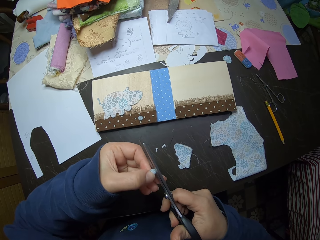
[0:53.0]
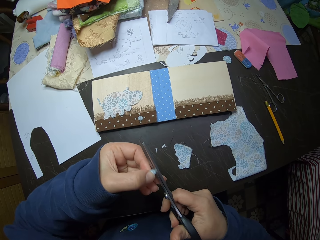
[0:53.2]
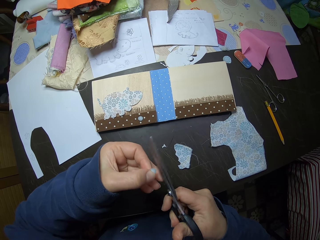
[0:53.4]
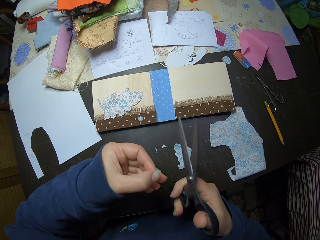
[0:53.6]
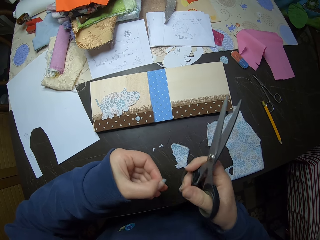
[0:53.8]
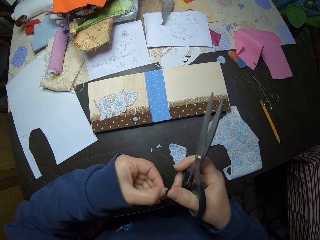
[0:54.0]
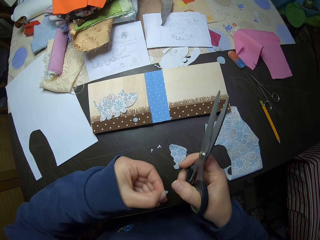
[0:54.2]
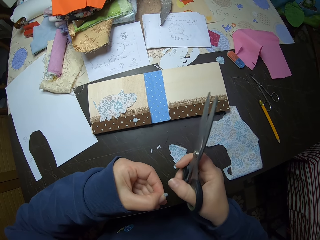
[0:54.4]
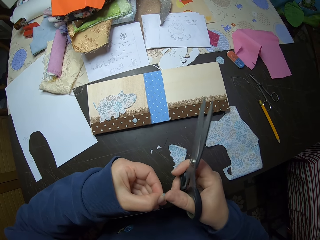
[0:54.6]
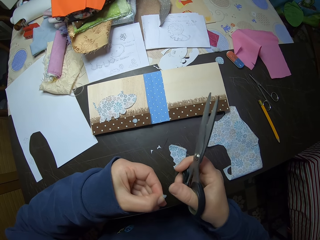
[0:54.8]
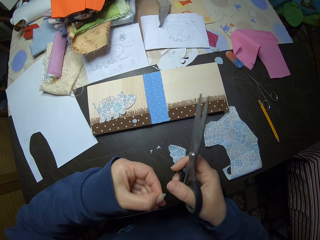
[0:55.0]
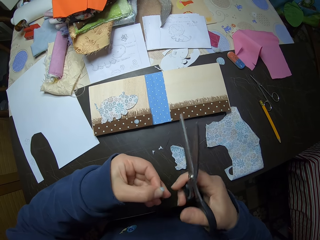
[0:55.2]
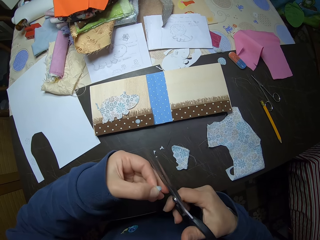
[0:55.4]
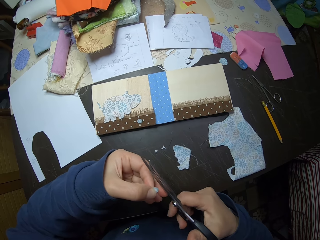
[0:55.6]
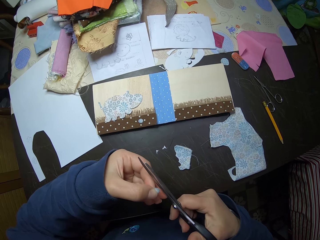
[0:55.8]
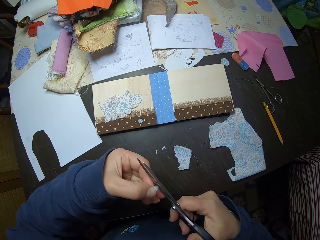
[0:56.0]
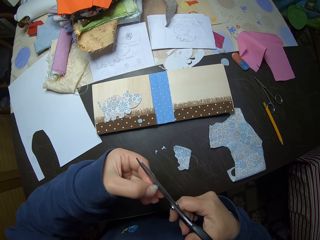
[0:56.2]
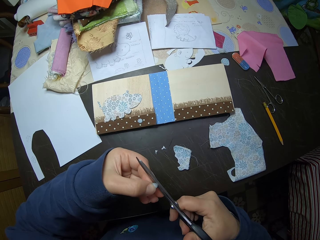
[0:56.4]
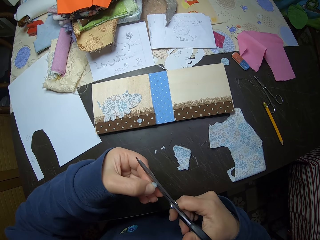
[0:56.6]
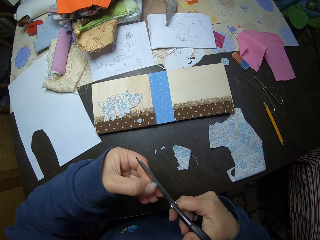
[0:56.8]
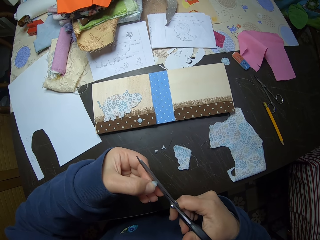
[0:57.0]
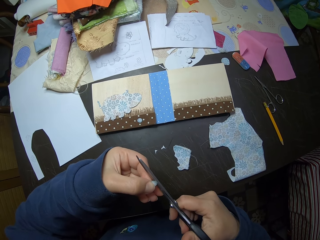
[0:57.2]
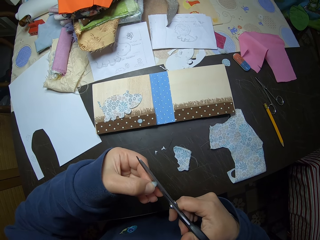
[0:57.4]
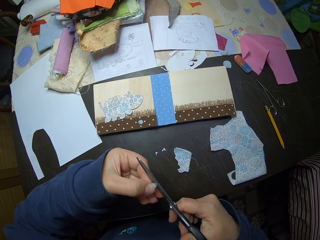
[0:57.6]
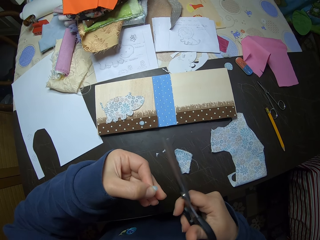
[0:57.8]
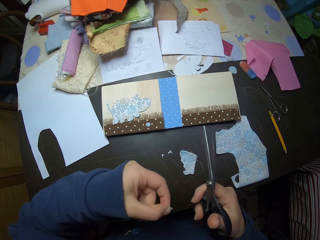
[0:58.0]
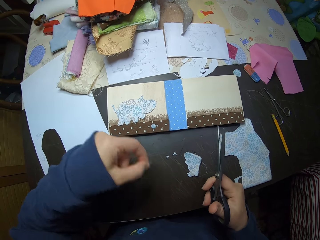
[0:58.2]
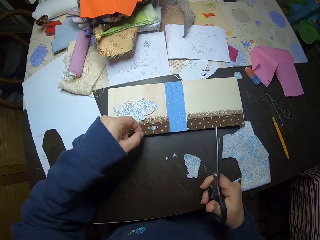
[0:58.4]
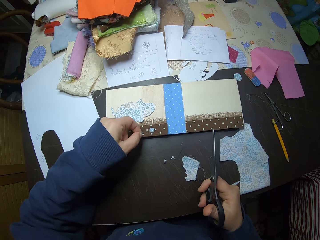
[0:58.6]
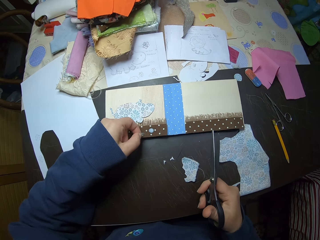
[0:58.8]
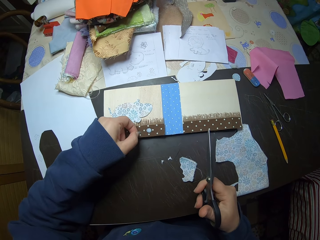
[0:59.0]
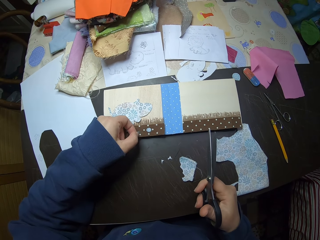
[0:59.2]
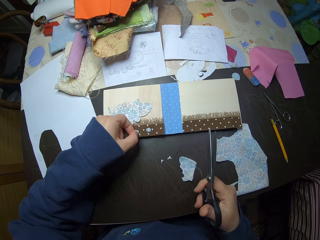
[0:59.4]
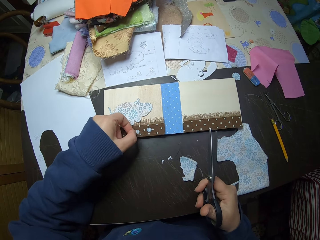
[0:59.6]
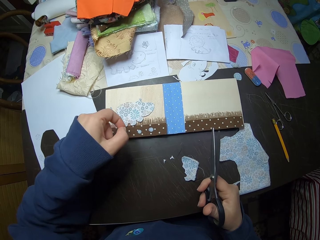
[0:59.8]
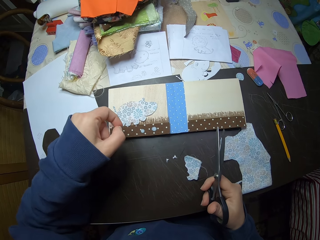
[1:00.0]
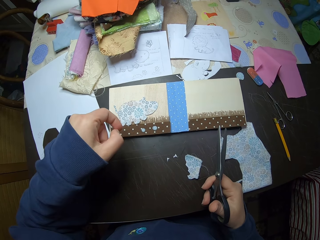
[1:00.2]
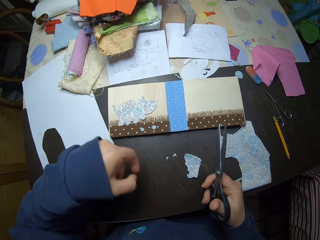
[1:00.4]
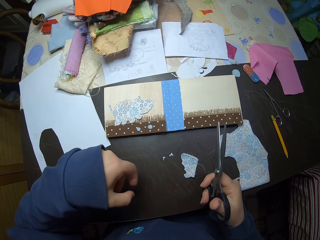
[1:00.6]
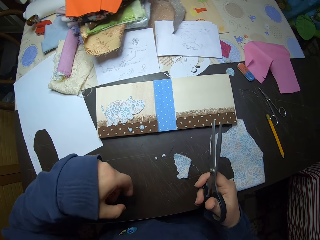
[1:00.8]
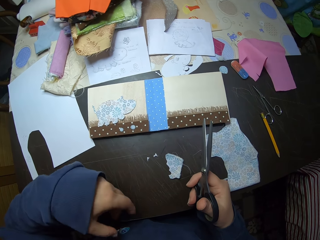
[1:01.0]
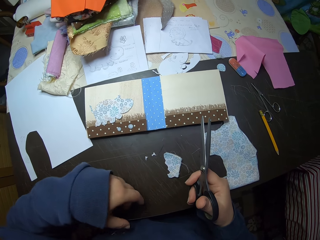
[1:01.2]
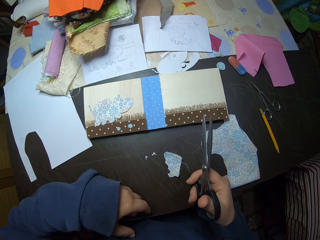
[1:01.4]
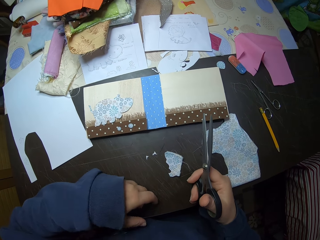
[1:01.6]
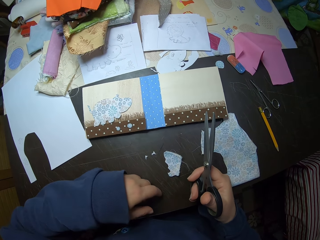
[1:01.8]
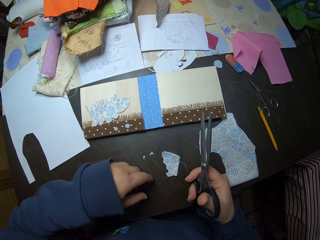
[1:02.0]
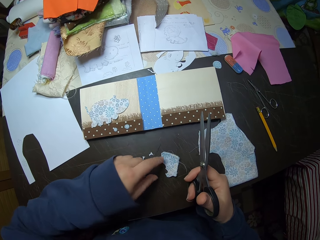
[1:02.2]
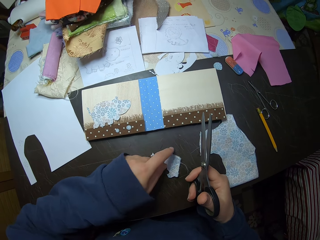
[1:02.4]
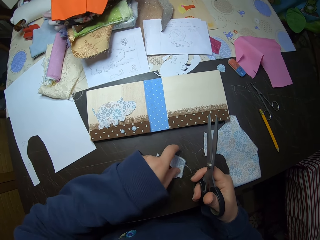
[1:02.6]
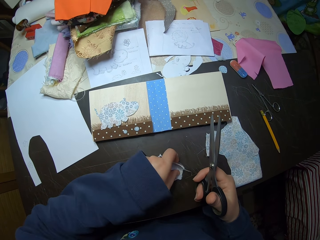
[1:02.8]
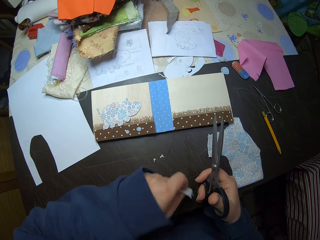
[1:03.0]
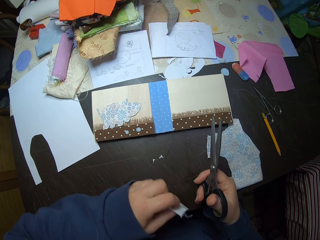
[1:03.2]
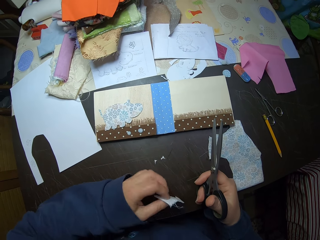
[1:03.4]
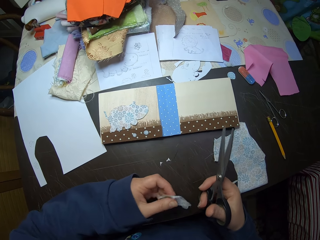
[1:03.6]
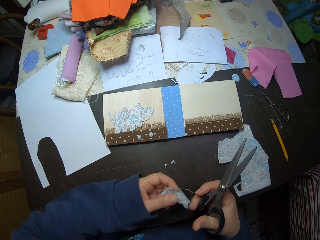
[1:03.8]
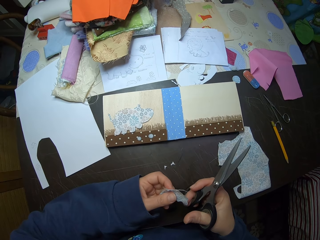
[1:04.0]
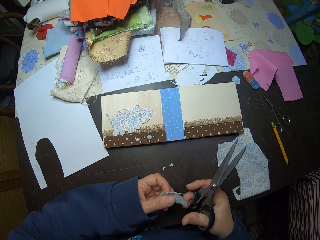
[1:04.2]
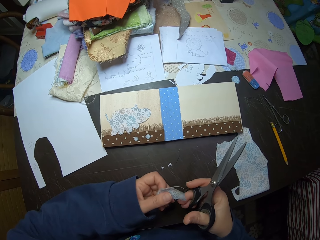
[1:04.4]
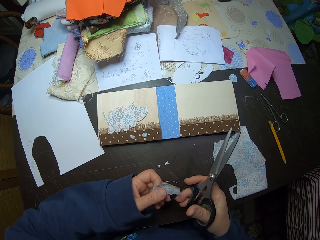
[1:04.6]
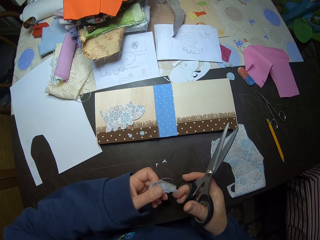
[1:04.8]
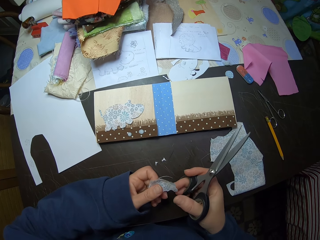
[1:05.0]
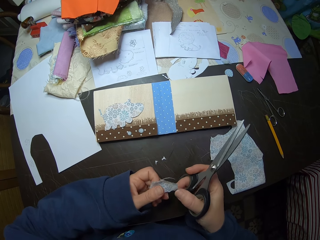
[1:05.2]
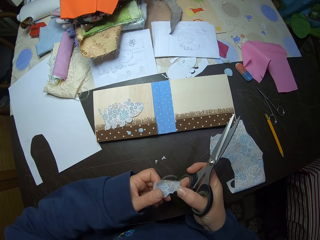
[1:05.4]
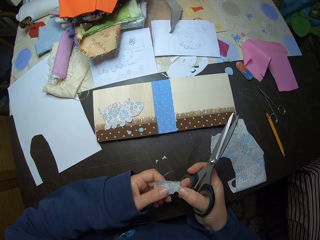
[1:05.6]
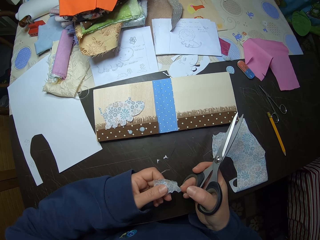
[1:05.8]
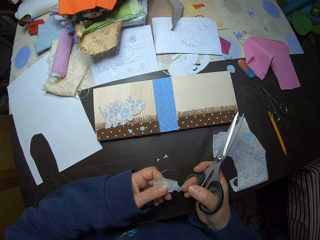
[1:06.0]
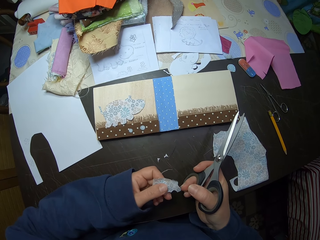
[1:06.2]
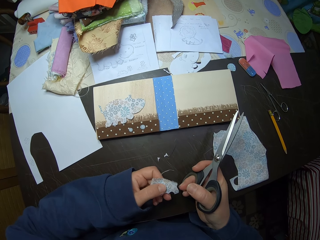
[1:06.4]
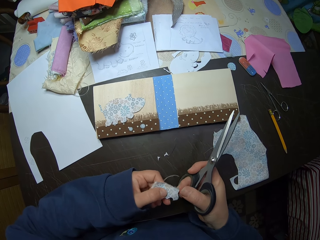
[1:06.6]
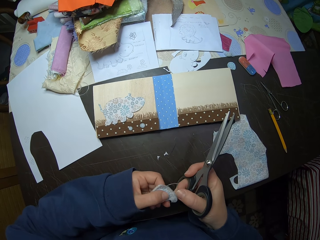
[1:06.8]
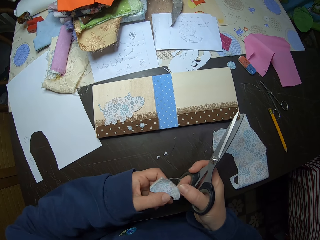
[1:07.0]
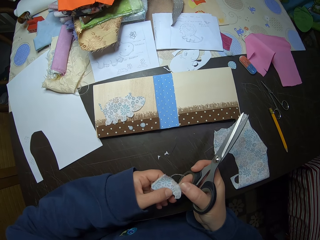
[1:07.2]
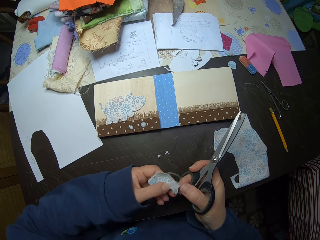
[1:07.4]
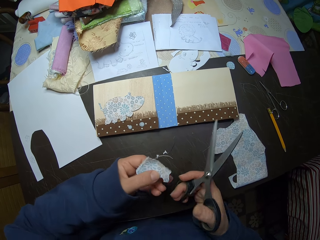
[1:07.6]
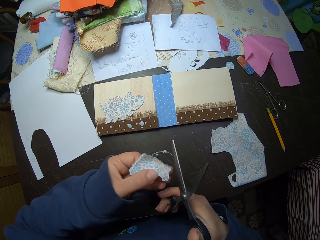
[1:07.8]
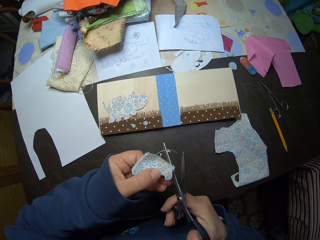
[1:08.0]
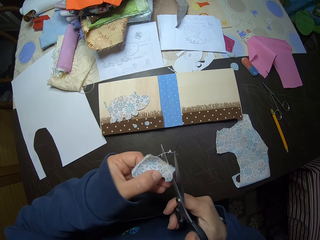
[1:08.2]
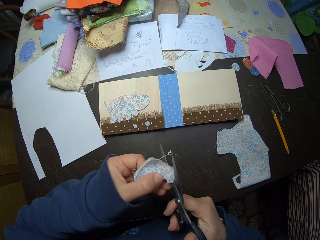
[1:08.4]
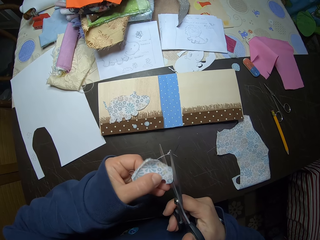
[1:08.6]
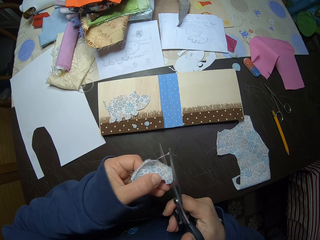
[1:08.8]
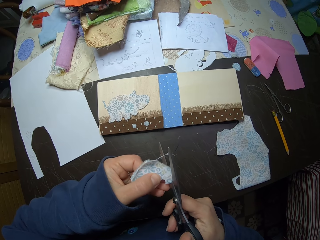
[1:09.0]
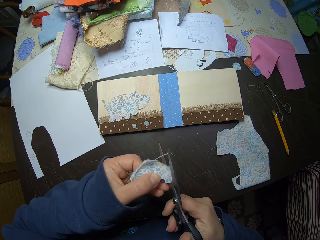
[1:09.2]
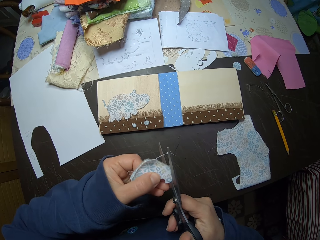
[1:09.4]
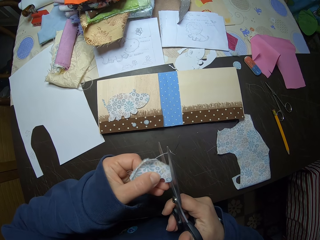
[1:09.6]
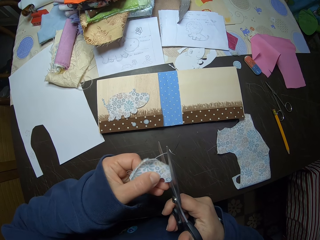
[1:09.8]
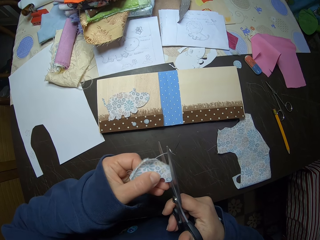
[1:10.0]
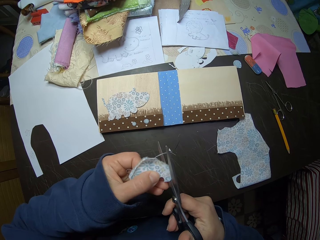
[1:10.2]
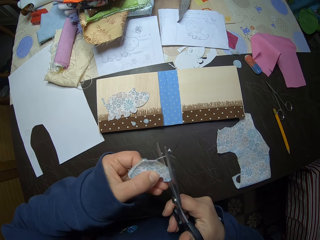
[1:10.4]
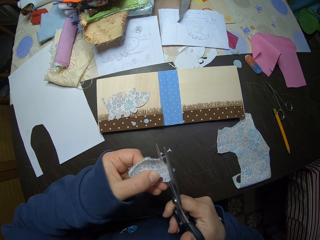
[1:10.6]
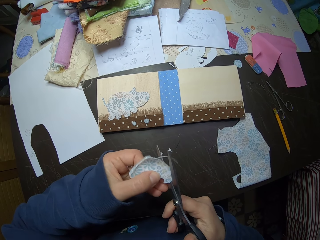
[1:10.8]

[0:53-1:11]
The camera wearer removes the piece of cloth from the scissors. He dusts the piece of cloth with his right hand. He trims the piece of cloth with the scissors. He puts the piece of cloth on the manilla paper. He touches the table with his left hand. He picks up the cloth from the table with his left hand. He touches the cloth with his hands. He holds the cloth with his left hand. He touches the cloth with his hands. He holds the cloth with his left hand. He cuts the cloth with the scissors in his right hand.

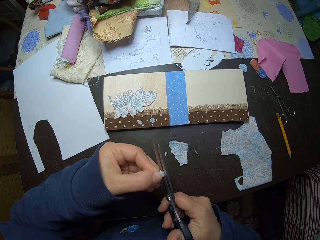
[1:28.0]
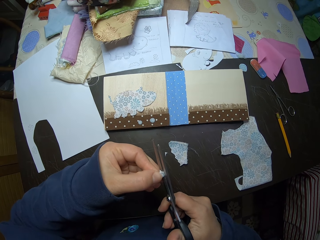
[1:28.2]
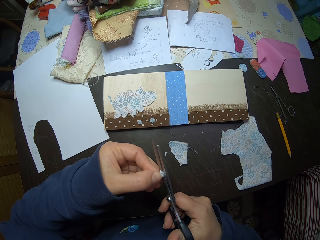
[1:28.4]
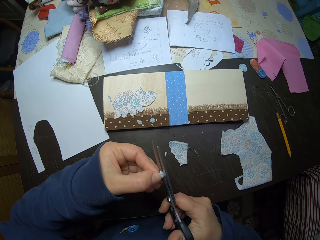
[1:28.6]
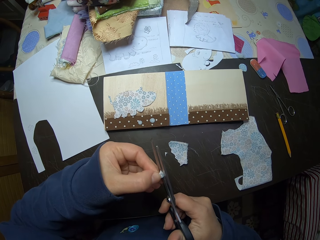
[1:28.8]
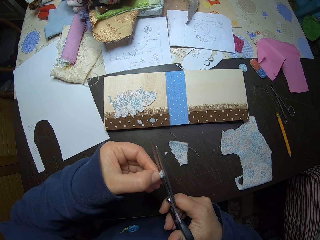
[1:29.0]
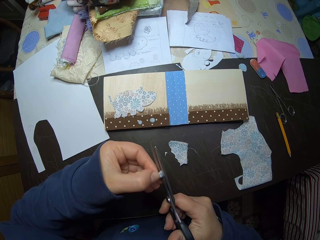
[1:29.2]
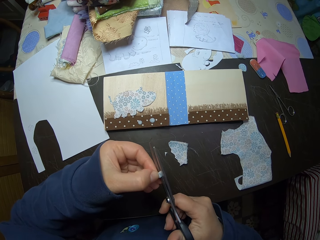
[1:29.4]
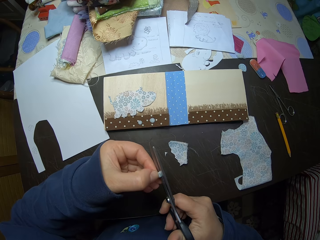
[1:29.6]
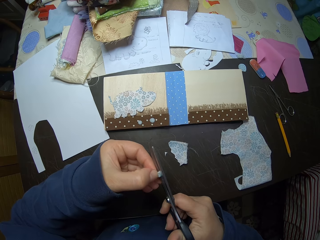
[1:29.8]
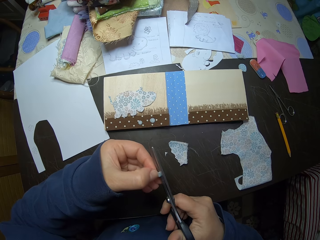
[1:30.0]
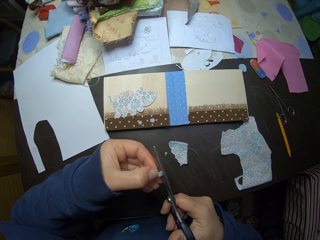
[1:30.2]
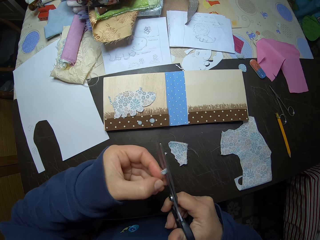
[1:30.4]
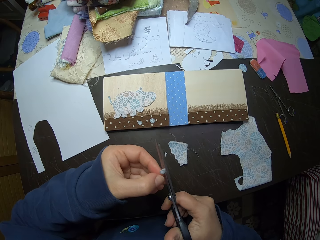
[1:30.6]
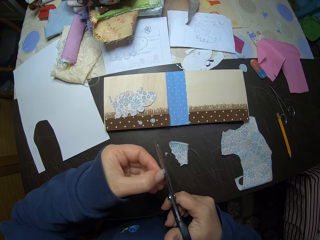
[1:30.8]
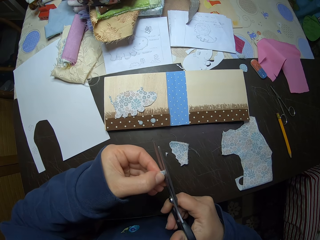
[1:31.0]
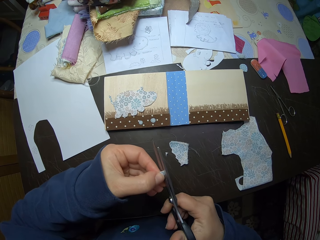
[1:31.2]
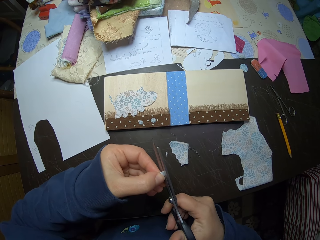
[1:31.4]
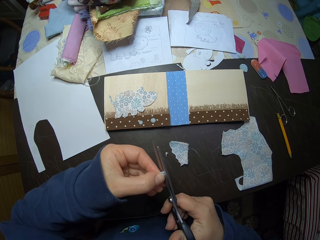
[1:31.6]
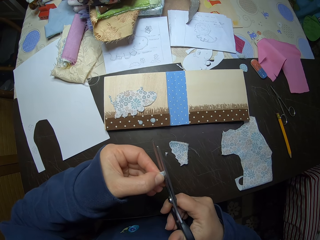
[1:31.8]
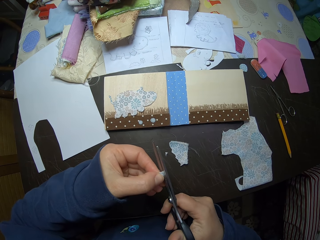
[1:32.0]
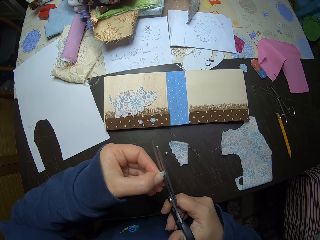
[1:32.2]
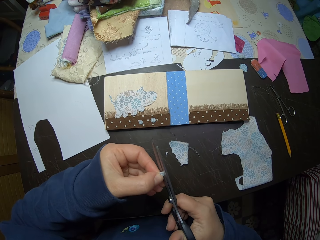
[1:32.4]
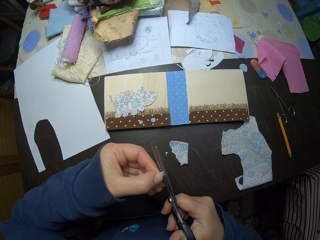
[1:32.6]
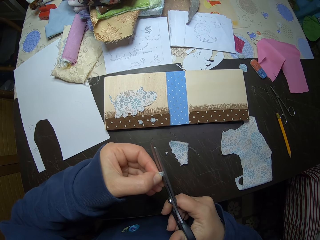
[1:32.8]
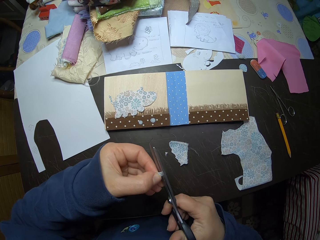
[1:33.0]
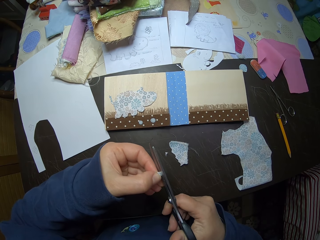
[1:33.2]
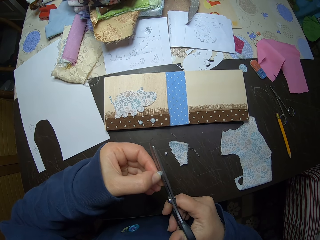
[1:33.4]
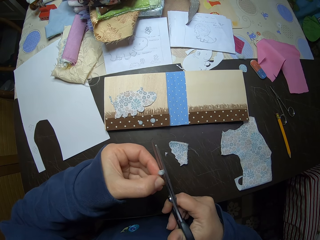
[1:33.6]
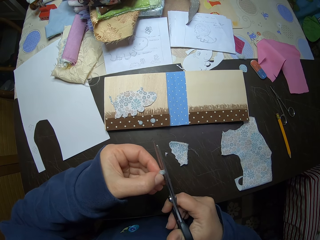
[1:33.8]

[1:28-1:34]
The camera wearer adjusts the piece of cloth with his left hand. He trims the piece of cloth with the scissors.
